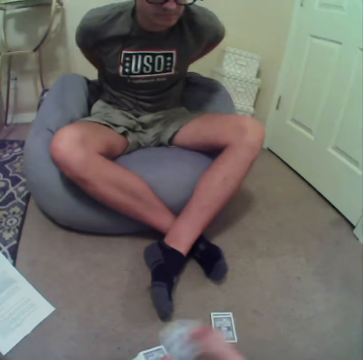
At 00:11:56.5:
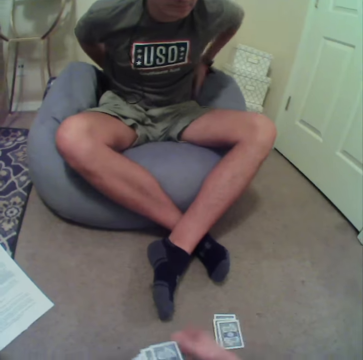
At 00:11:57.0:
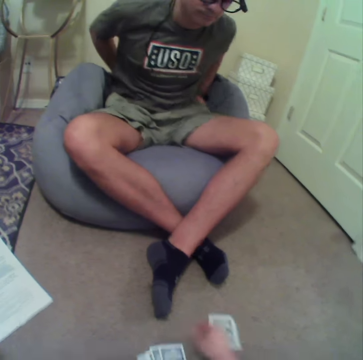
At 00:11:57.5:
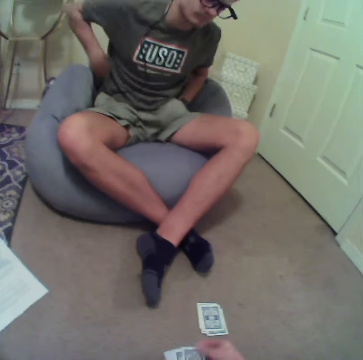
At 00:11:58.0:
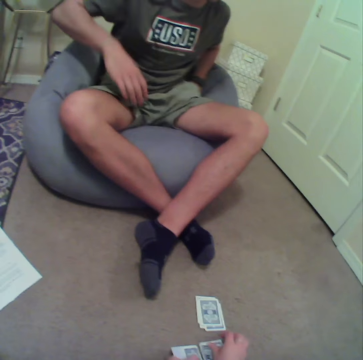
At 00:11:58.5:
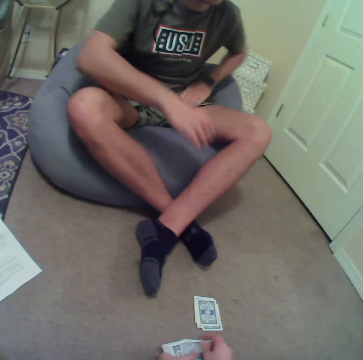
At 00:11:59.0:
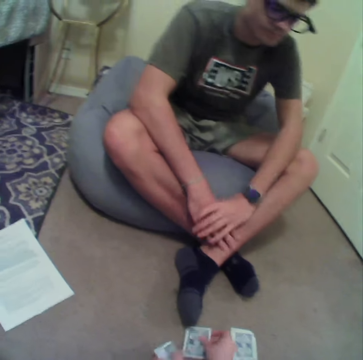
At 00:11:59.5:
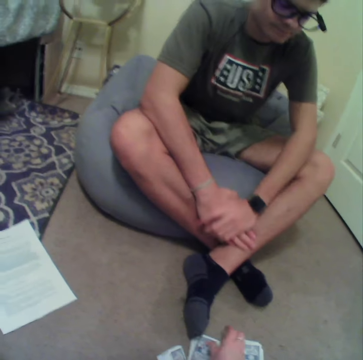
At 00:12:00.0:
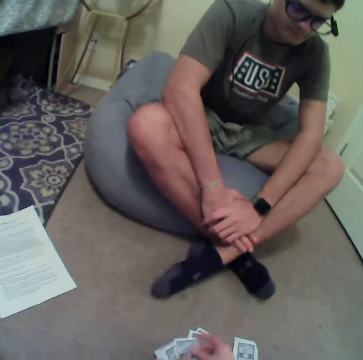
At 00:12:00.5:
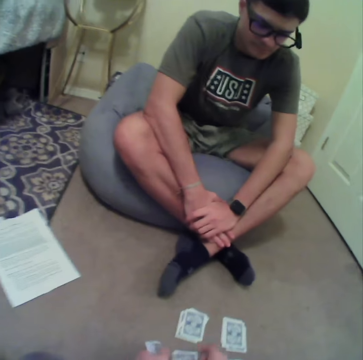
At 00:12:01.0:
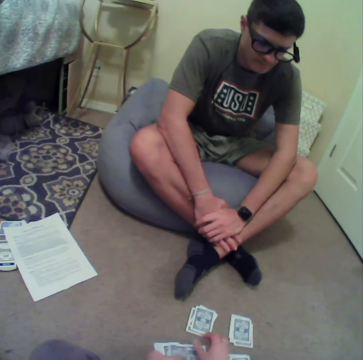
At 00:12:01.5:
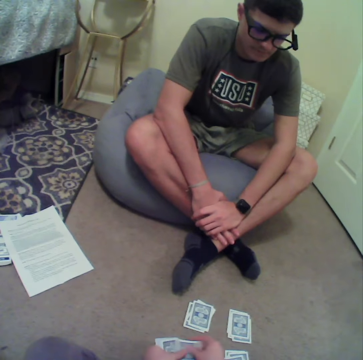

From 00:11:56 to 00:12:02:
The camera wearer puts cards down and arranges the cards on the floor.

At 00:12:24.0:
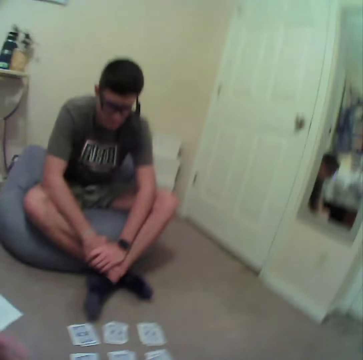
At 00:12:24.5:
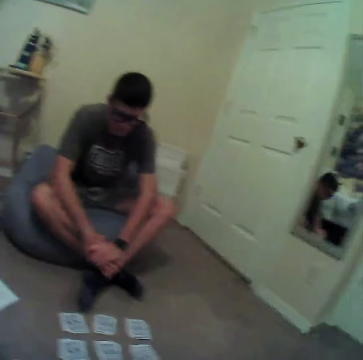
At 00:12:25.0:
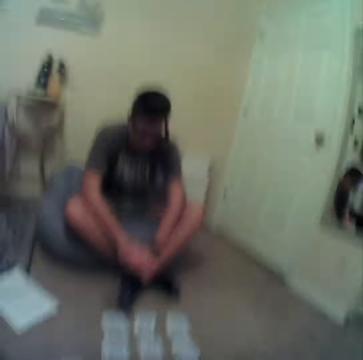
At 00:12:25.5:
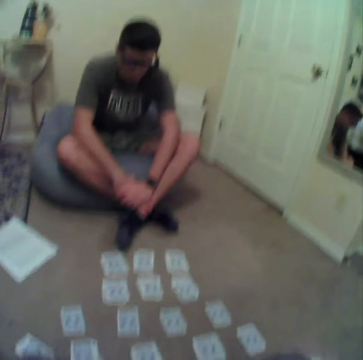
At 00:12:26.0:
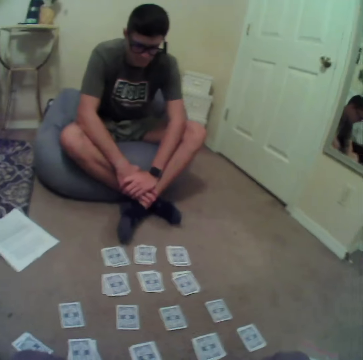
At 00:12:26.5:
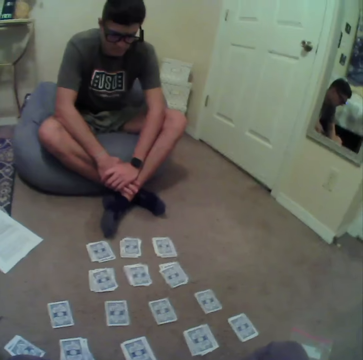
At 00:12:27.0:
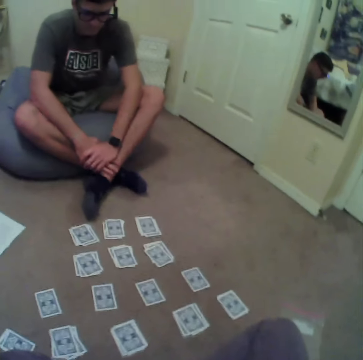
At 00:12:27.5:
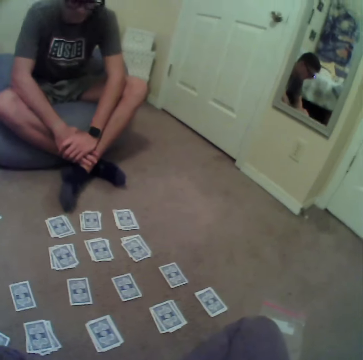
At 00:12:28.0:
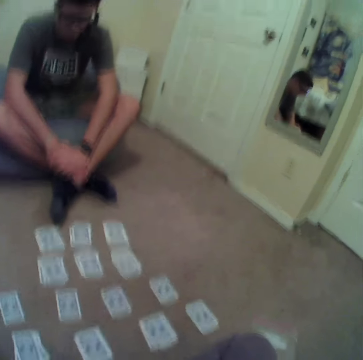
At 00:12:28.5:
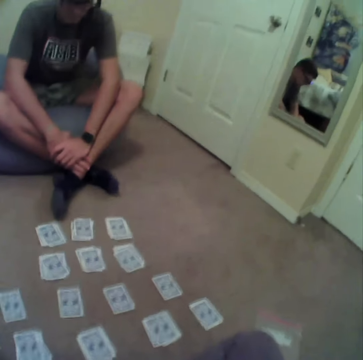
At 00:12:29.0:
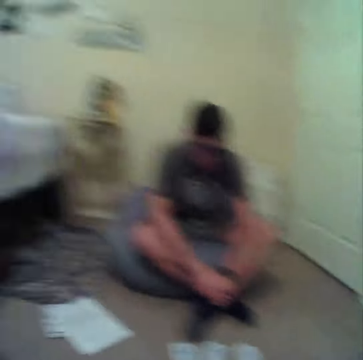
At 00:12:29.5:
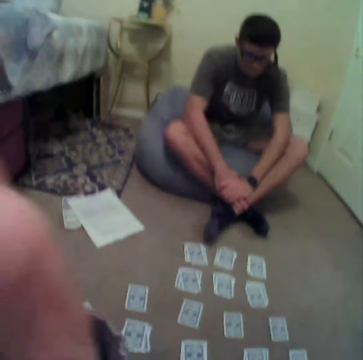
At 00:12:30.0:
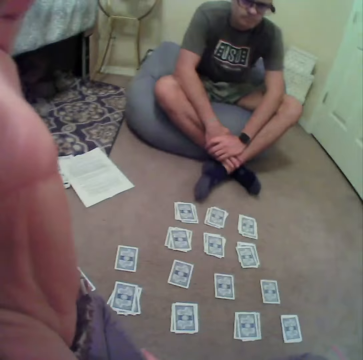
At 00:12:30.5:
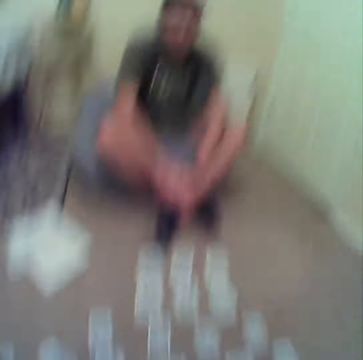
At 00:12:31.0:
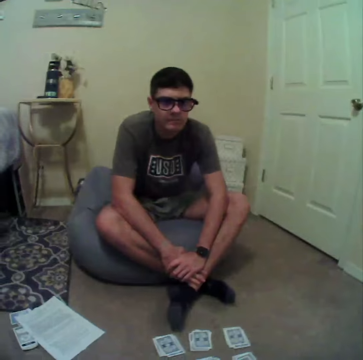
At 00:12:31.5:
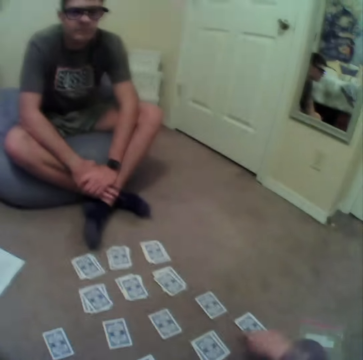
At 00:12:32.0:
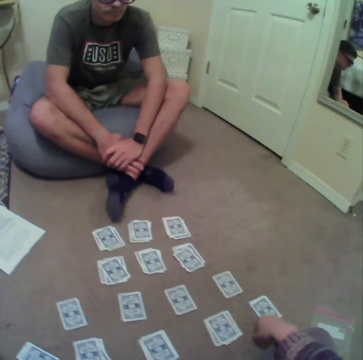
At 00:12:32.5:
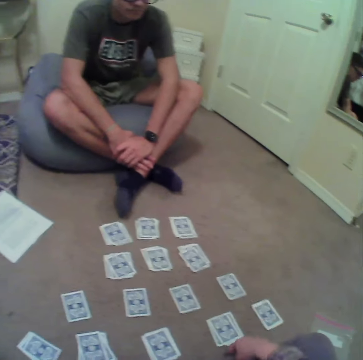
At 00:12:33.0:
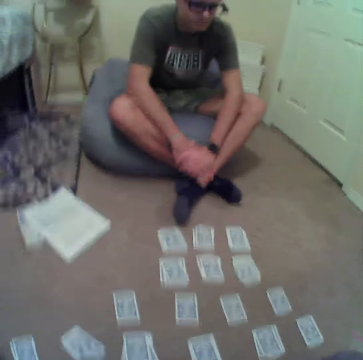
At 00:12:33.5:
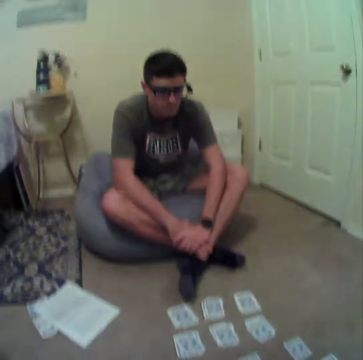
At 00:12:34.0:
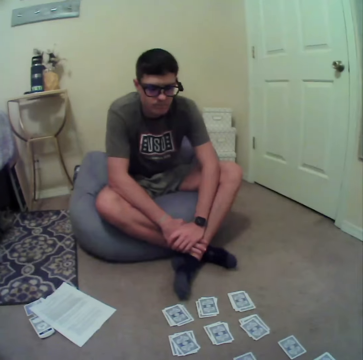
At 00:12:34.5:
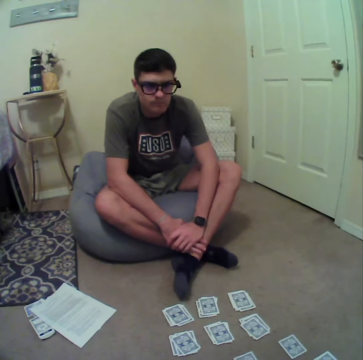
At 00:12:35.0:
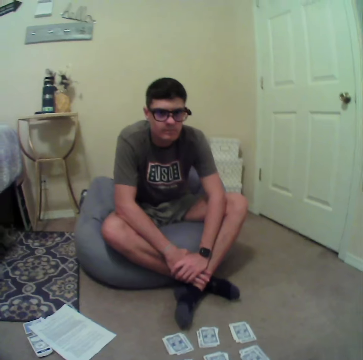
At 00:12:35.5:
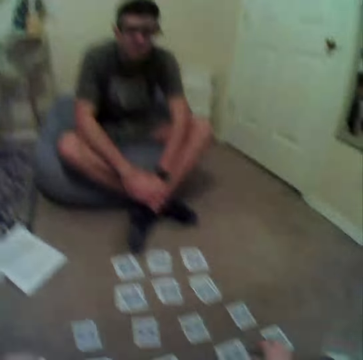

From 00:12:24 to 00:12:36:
The camera wearer looks at the cards. A man stares at the cards. The camera wearer adjusts the camera and looks at the cards.

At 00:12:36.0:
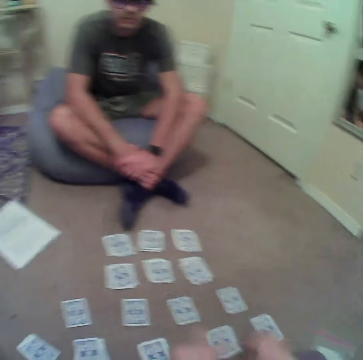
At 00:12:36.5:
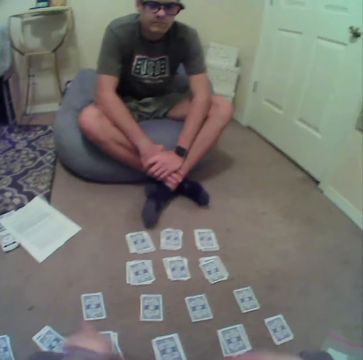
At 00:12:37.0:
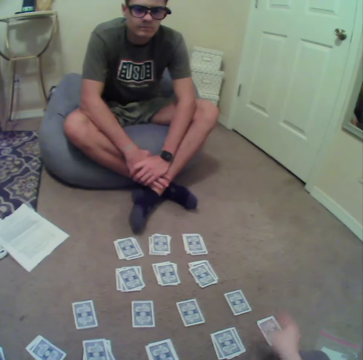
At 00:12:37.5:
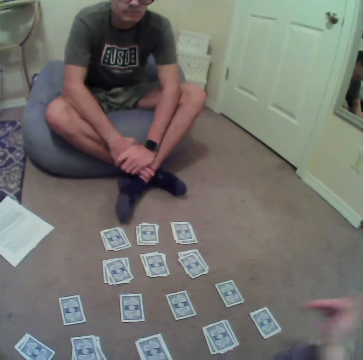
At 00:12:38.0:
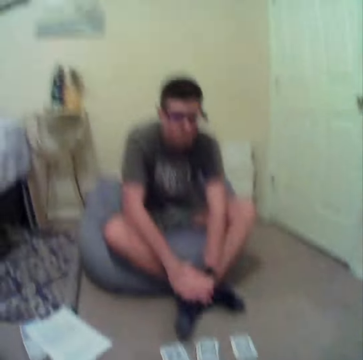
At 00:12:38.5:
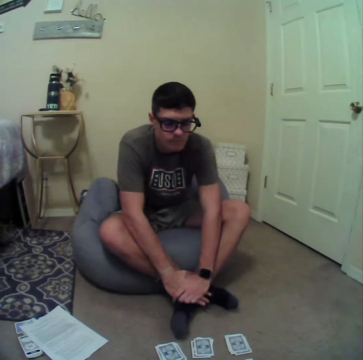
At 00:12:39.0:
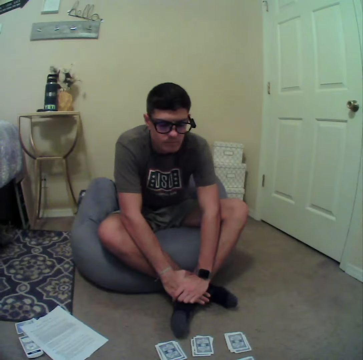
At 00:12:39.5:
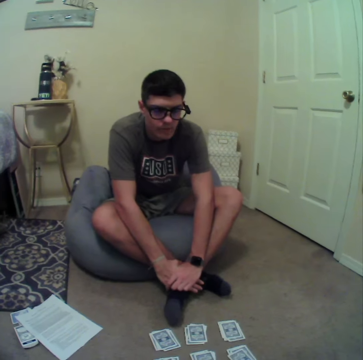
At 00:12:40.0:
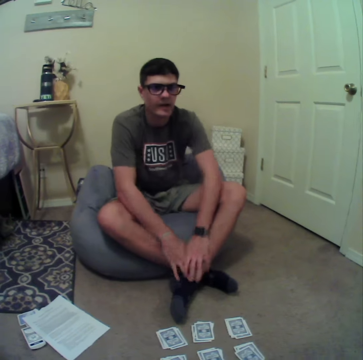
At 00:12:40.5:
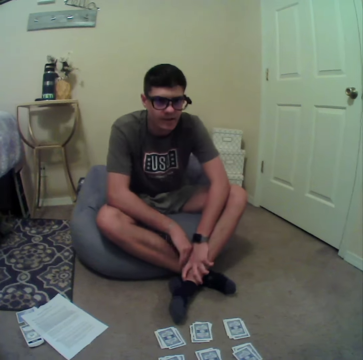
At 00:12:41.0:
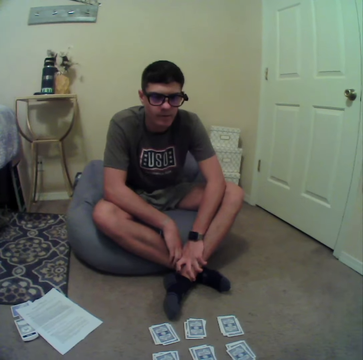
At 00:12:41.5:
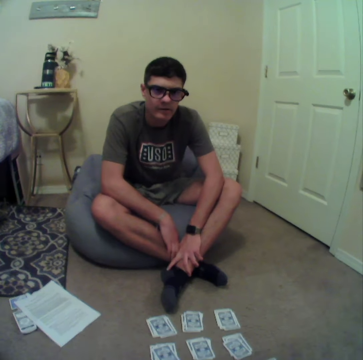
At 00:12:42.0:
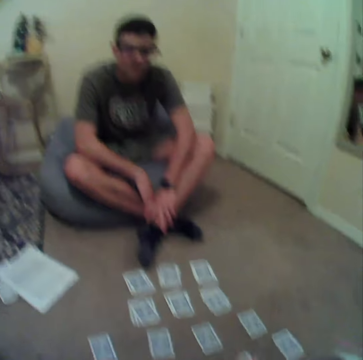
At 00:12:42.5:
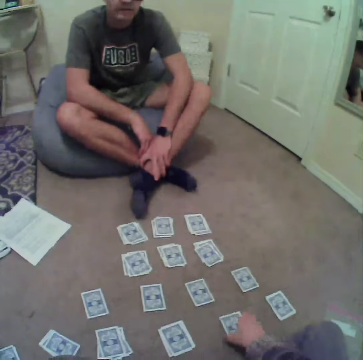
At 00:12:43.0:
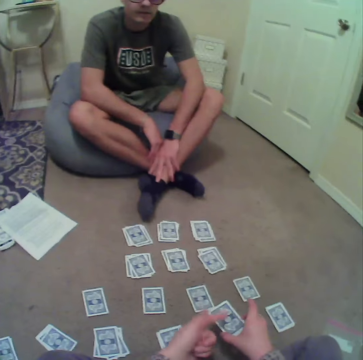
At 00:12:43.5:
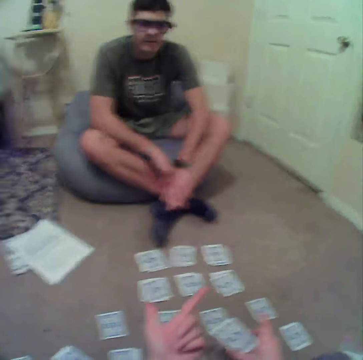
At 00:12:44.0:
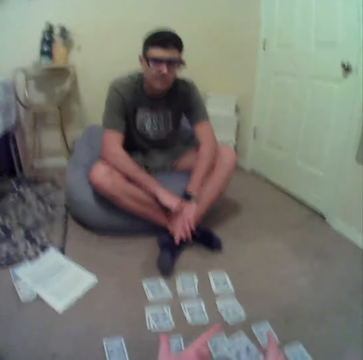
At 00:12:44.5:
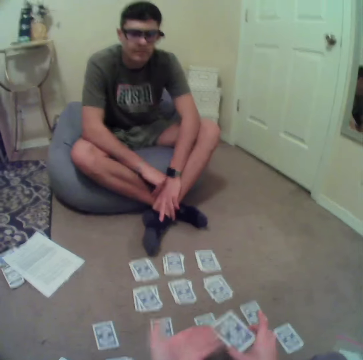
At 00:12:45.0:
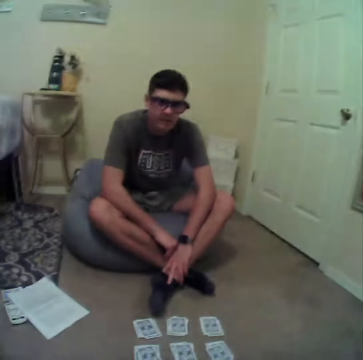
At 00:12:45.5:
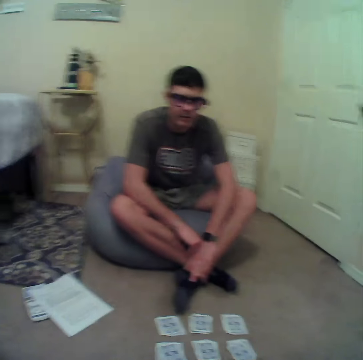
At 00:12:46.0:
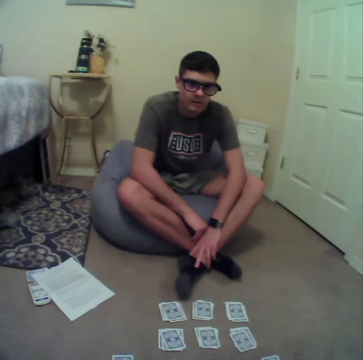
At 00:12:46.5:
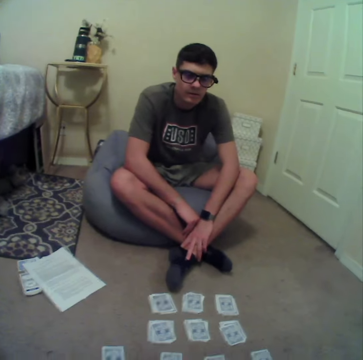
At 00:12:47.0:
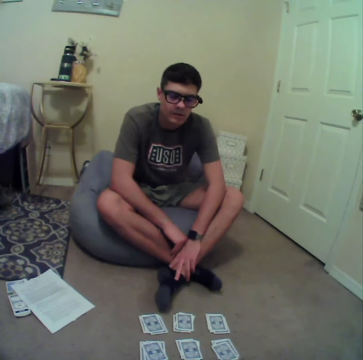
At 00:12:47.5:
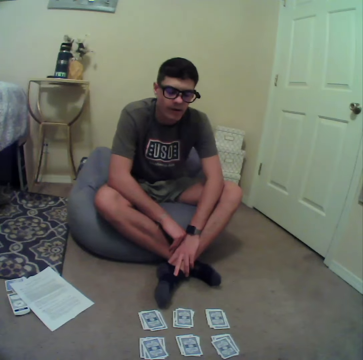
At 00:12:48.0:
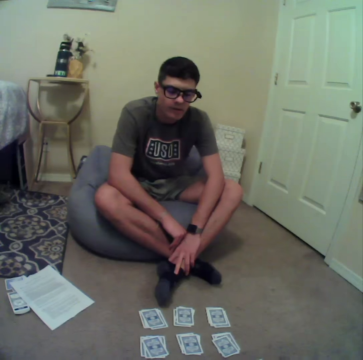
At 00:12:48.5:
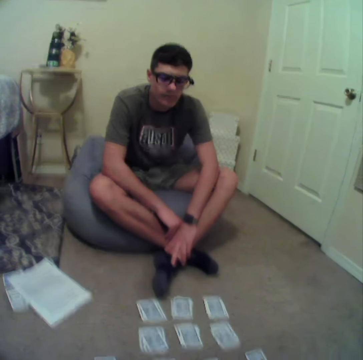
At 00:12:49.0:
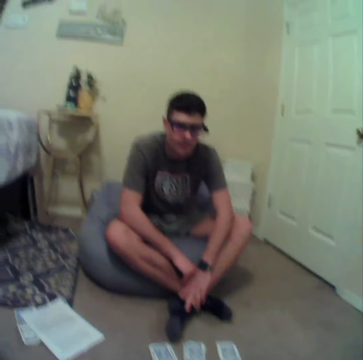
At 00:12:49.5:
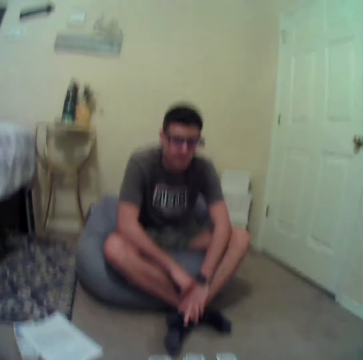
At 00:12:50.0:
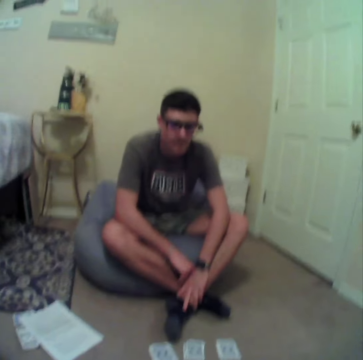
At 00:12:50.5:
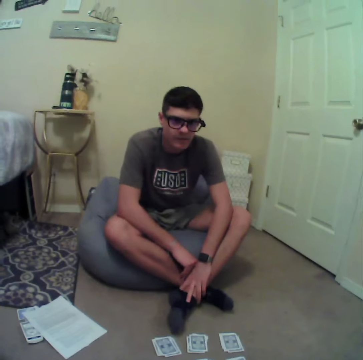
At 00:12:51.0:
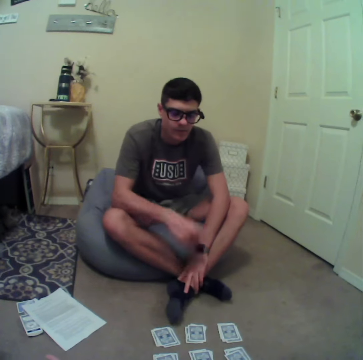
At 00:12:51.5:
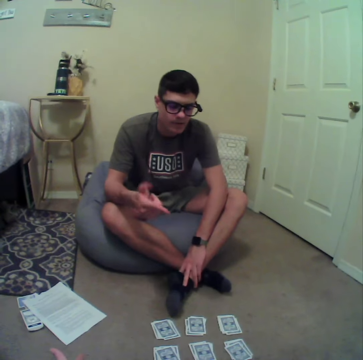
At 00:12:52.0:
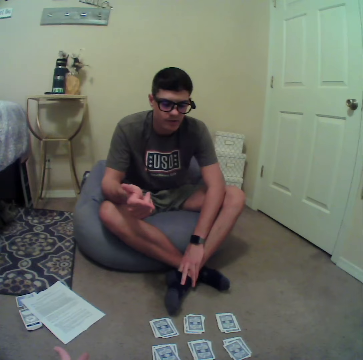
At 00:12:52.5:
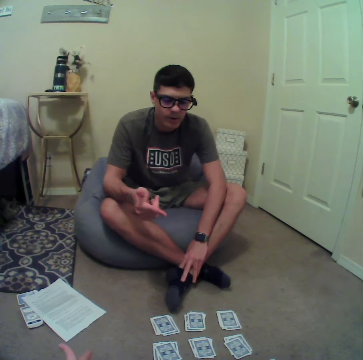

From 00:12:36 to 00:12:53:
The camera wearer stares at the cards, talks to a man and explains the game to the man.

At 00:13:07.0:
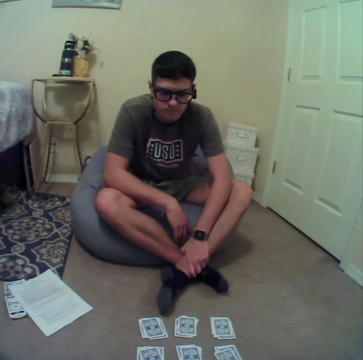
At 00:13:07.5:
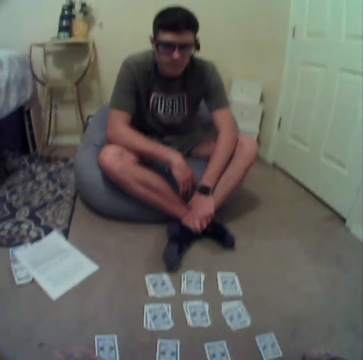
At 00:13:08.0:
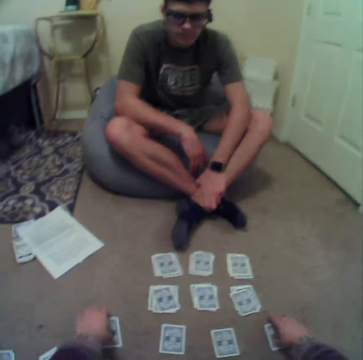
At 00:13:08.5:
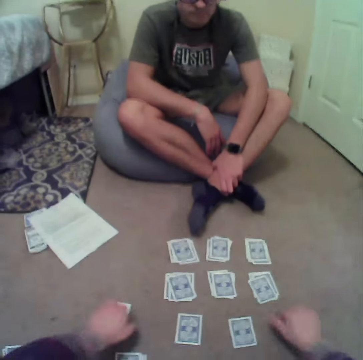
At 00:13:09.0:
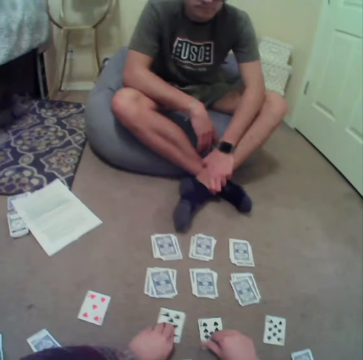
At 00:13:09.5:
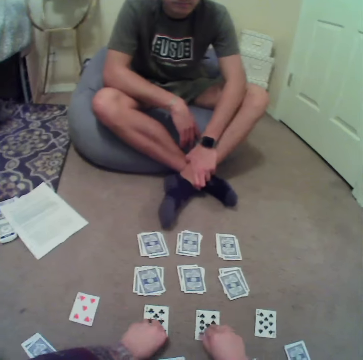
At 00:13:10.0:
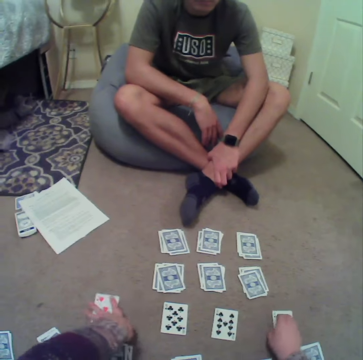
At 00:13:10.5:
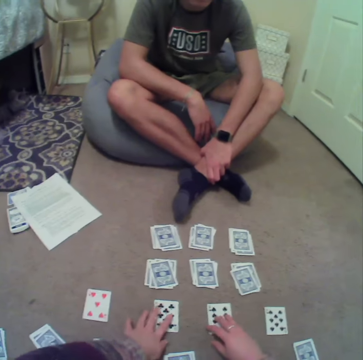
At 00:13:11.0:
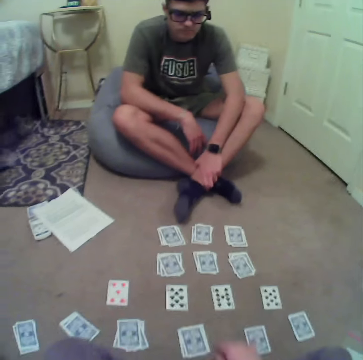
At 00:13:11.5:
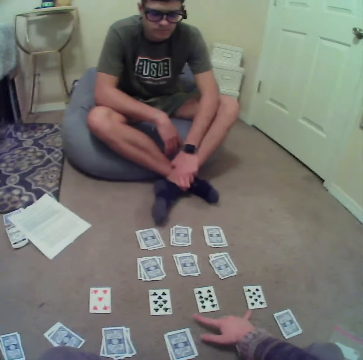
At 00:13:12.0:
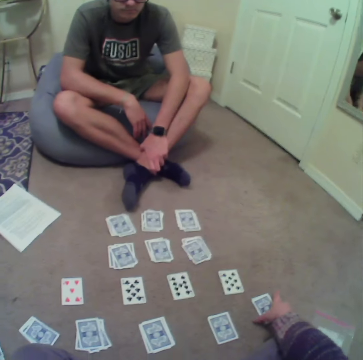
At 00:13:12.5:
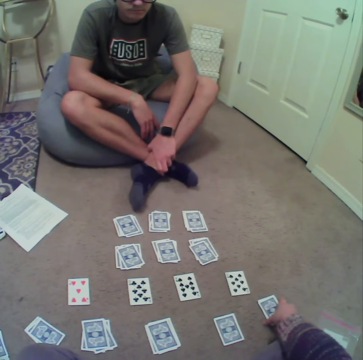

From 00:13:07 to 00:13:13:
The camera wearer turns the cards over.
